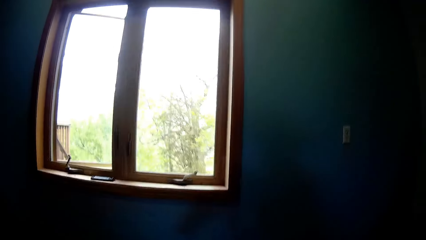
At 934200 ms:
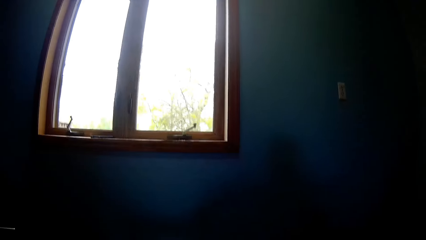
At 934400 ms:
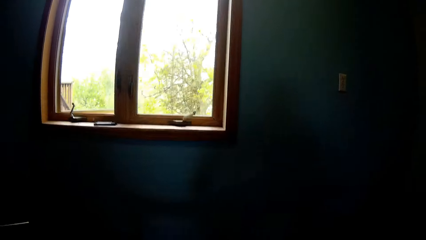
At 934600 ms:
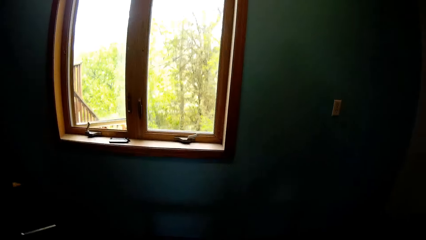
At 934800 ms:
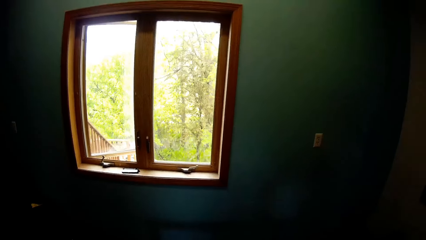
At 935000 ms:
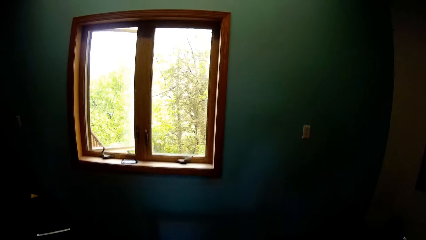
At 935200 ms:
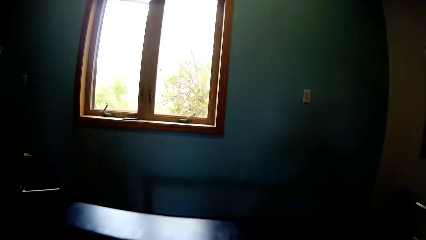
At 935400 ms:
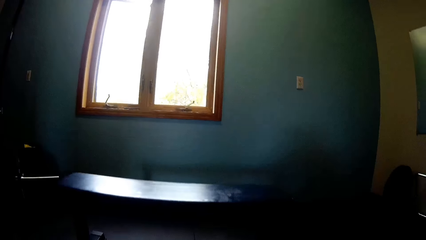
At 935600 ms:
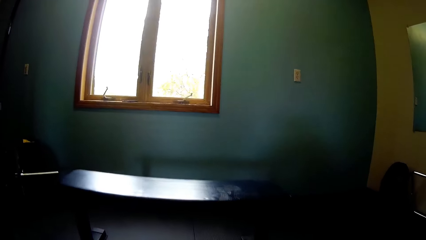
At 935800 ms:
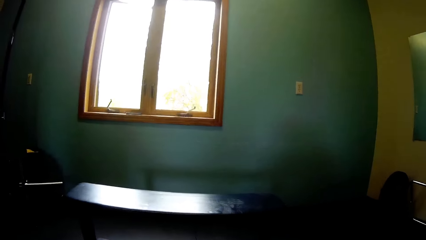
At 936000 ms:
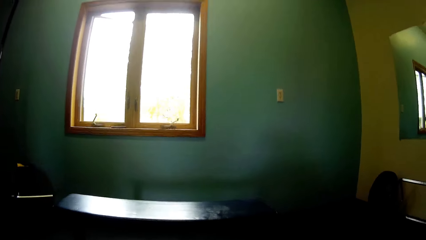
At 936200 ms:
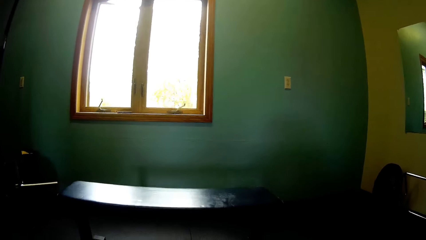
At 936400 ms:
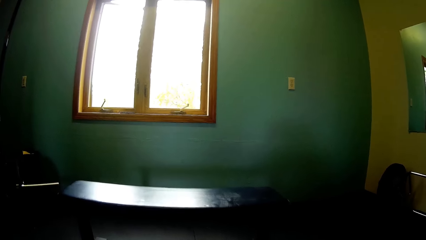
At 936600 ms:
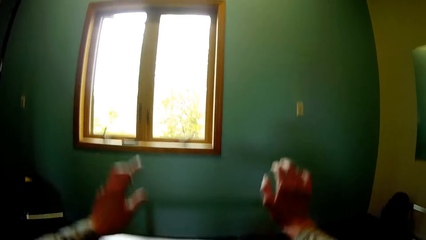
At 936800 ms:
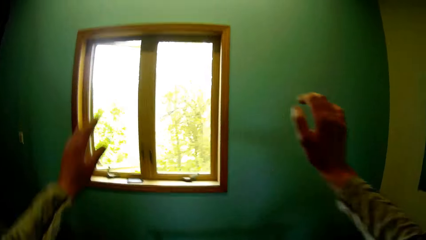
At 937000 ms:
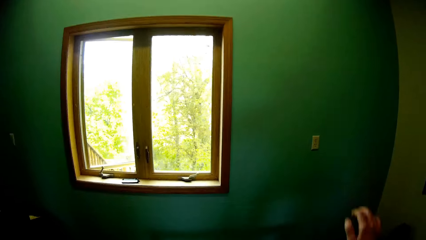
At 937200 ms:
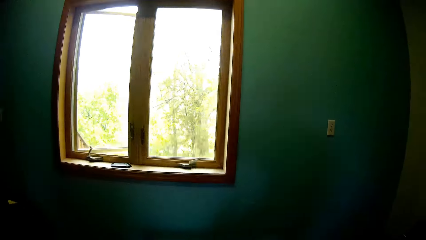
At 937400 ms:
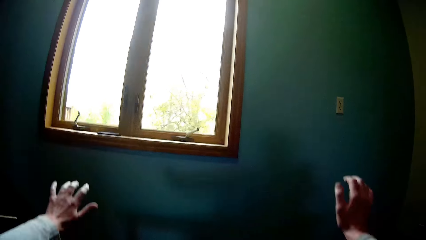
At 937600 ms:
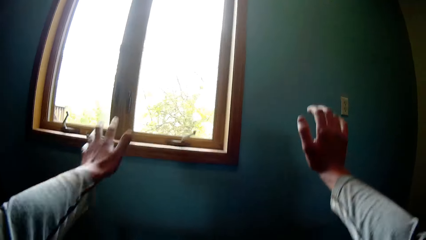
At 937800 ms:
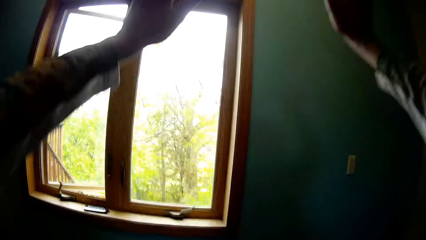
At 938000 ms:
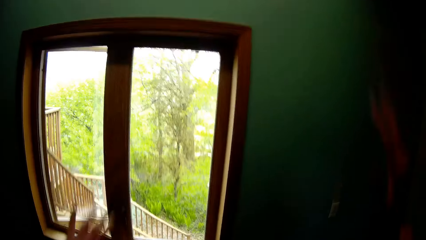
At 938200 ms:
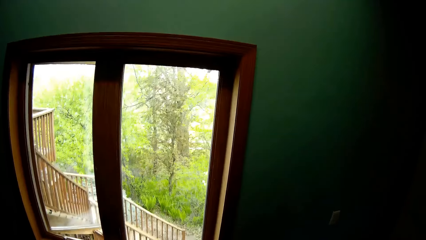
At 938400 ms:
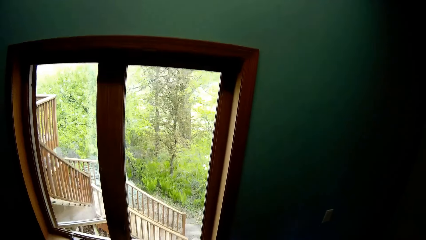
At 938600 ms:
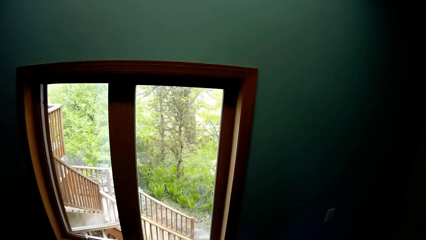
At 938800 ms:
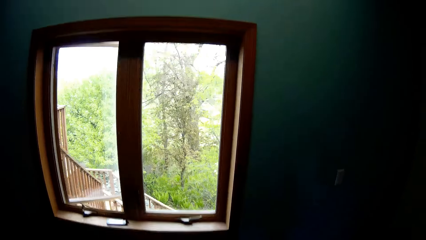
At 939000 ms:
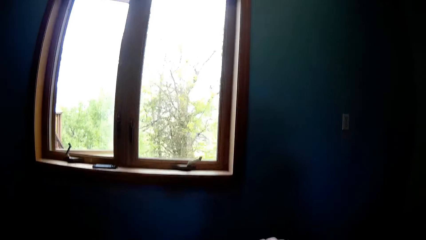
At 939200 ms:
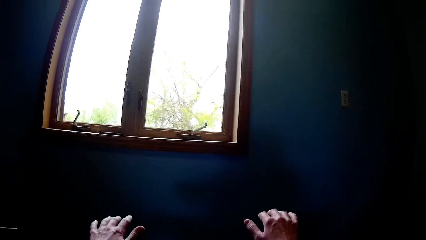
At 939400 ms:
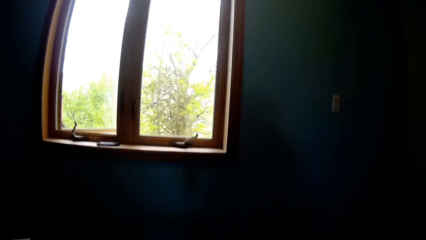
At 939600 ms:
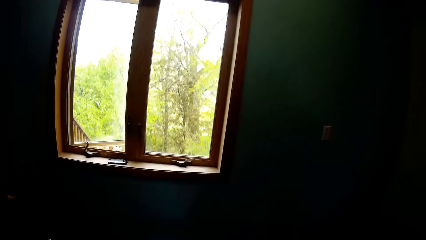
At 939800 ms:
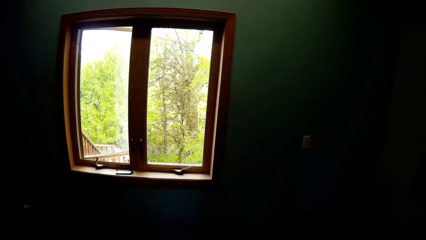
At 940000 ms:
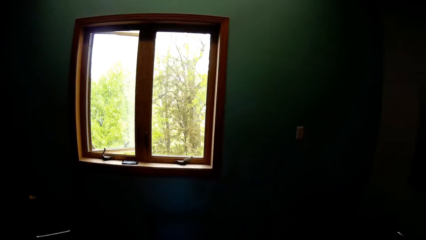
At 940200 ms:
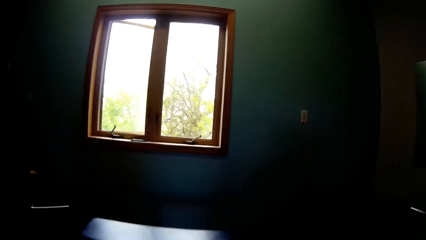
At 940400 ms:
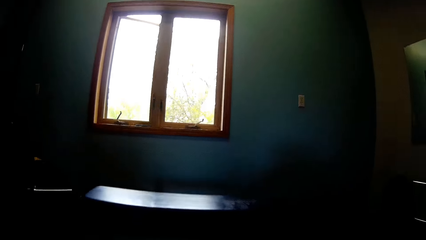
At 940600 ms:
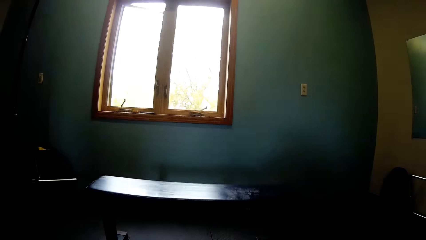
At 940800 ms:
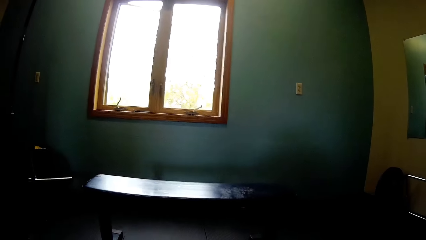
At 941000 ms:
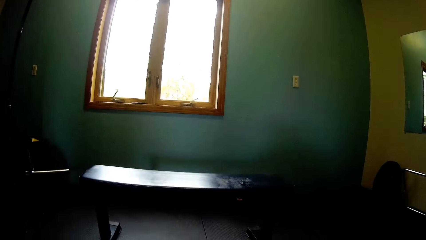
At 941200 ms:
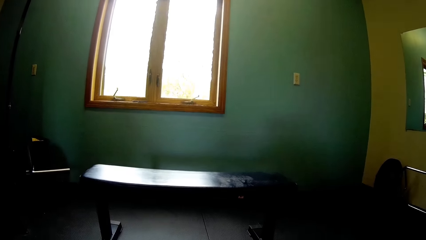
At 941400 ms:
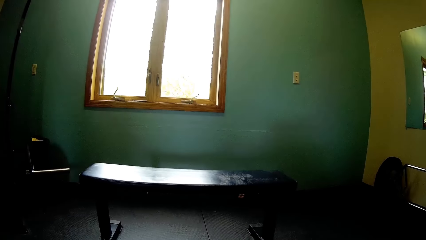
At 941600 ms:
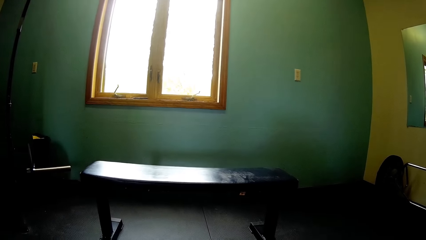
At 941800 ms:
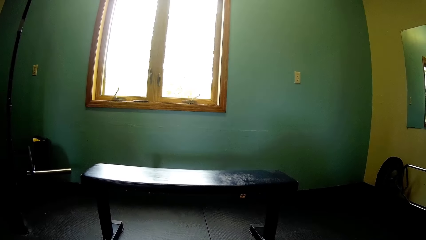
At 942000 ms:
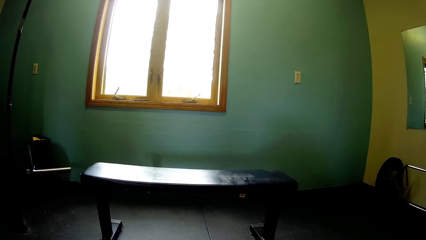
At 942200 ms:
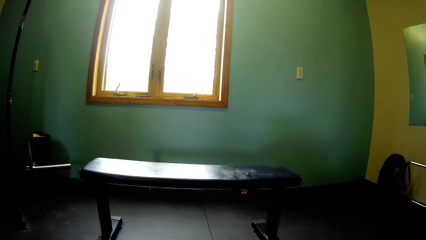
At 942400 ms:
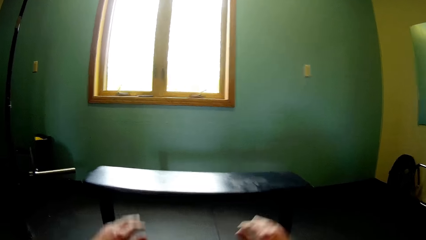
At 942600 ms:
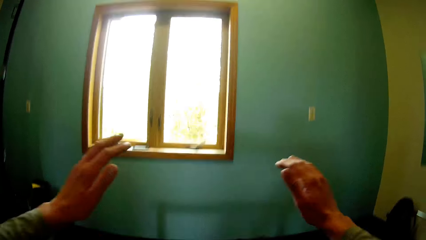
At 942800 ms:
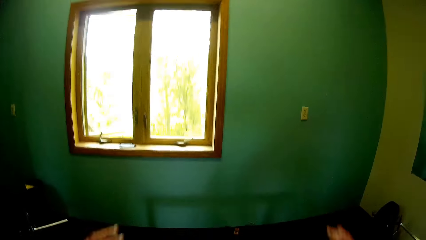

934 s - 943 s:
The camera wearer jumps in a squatting position. They exercise.

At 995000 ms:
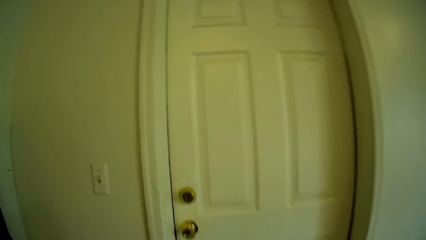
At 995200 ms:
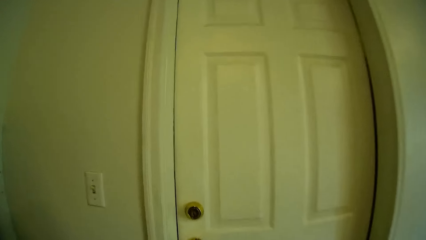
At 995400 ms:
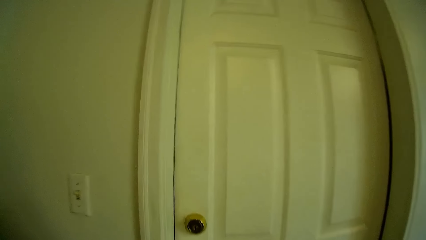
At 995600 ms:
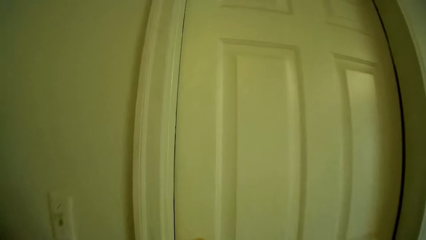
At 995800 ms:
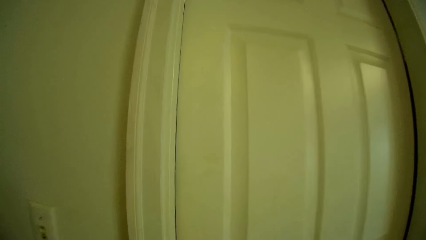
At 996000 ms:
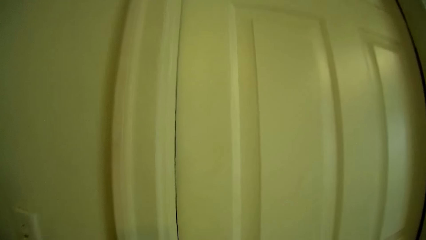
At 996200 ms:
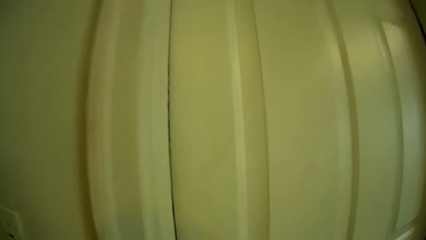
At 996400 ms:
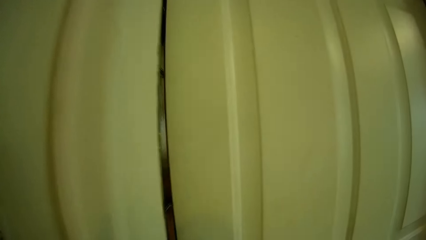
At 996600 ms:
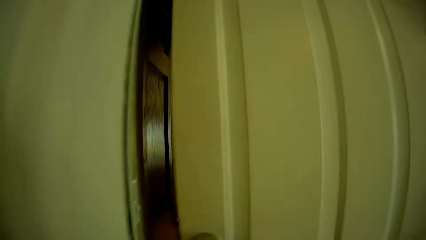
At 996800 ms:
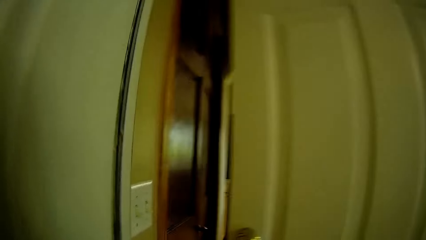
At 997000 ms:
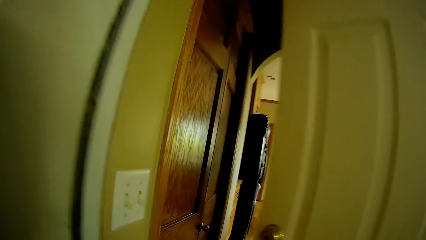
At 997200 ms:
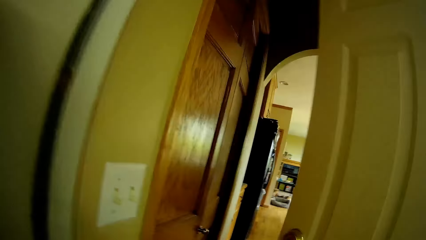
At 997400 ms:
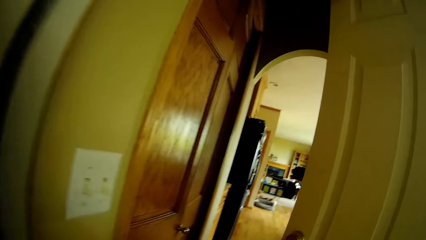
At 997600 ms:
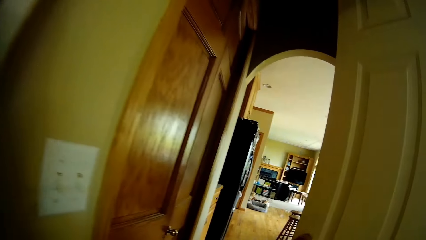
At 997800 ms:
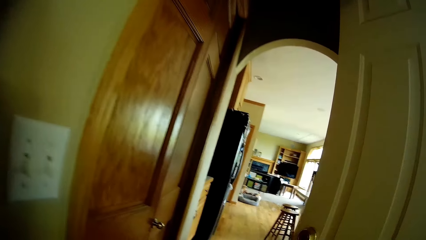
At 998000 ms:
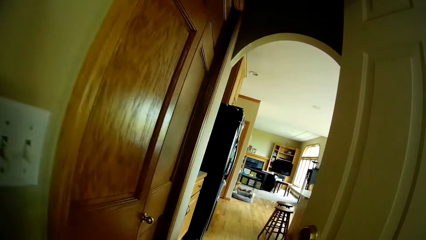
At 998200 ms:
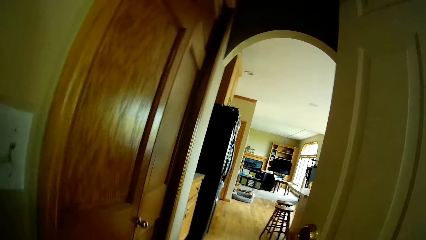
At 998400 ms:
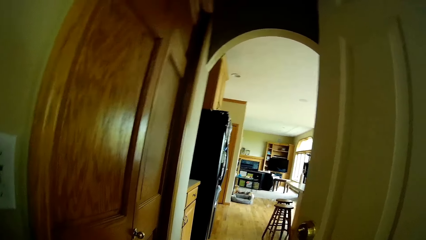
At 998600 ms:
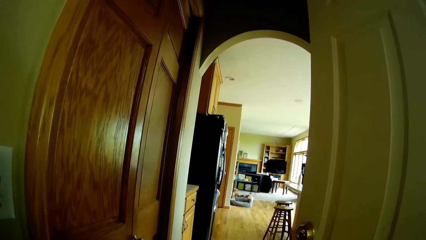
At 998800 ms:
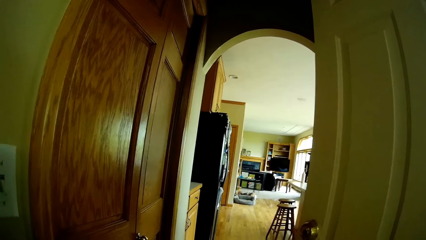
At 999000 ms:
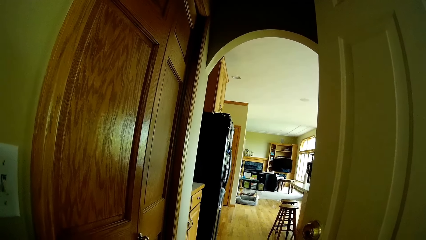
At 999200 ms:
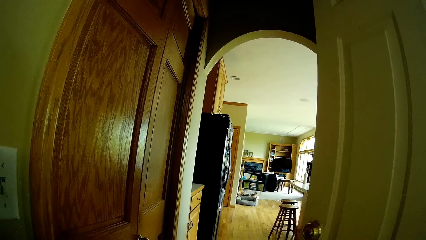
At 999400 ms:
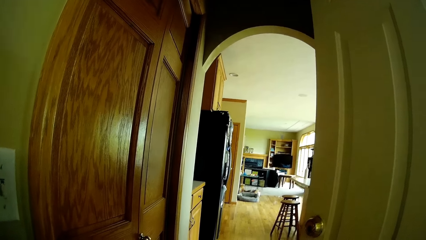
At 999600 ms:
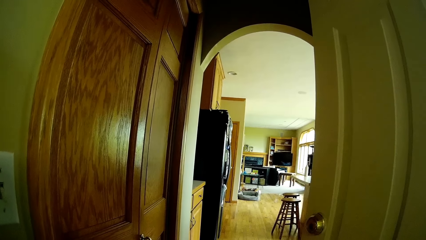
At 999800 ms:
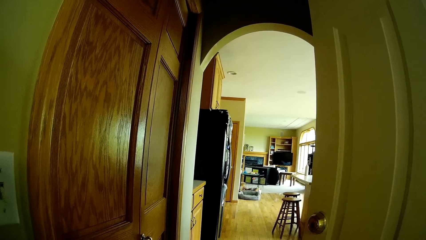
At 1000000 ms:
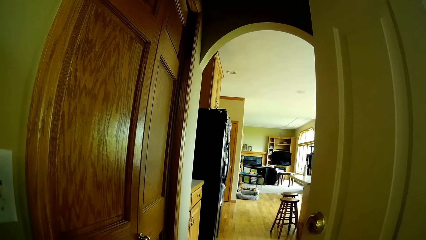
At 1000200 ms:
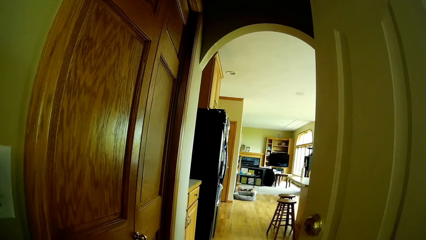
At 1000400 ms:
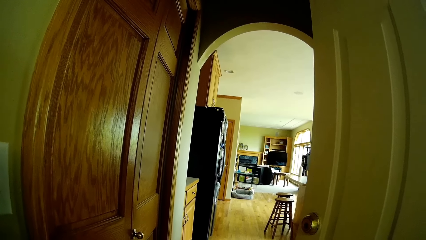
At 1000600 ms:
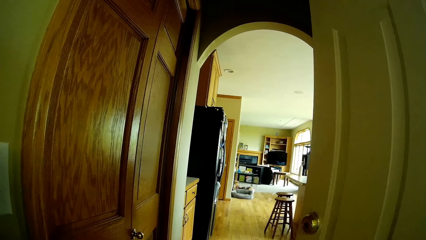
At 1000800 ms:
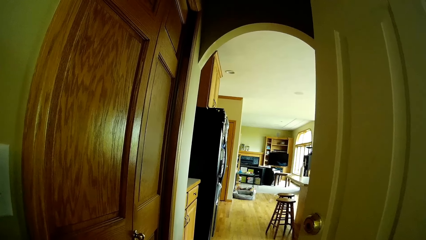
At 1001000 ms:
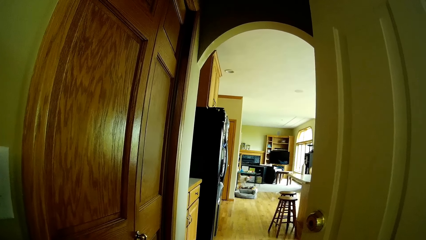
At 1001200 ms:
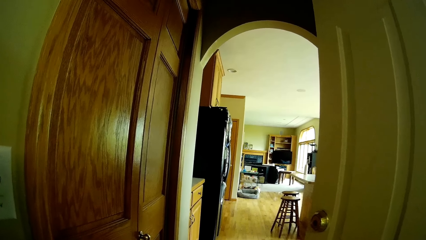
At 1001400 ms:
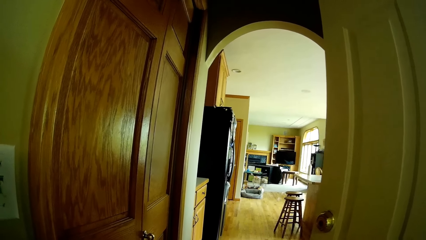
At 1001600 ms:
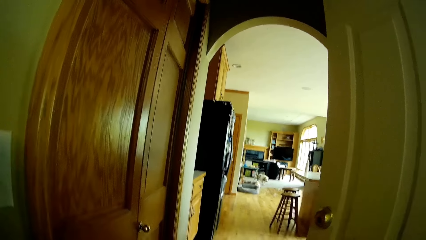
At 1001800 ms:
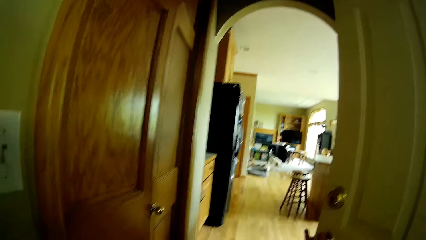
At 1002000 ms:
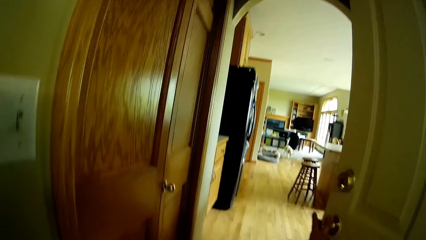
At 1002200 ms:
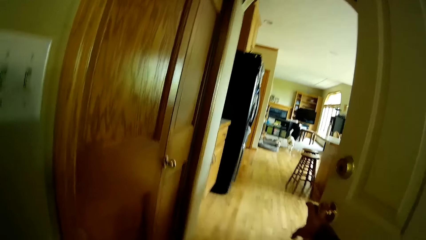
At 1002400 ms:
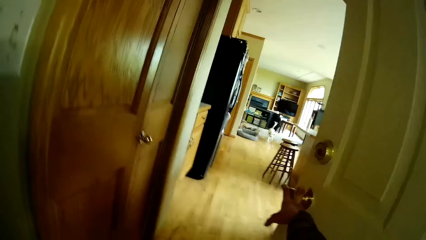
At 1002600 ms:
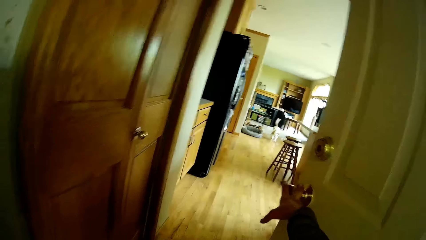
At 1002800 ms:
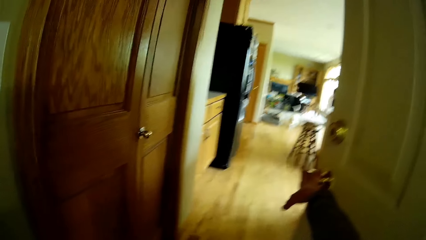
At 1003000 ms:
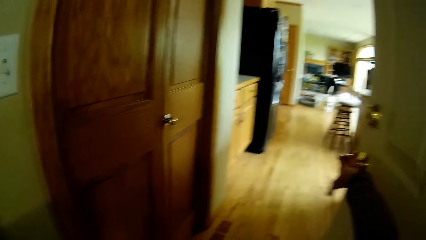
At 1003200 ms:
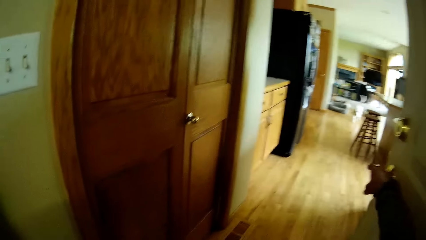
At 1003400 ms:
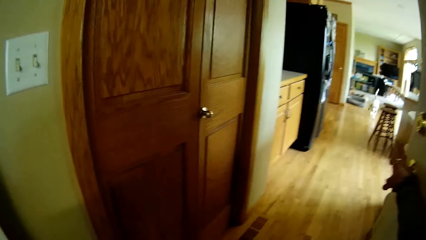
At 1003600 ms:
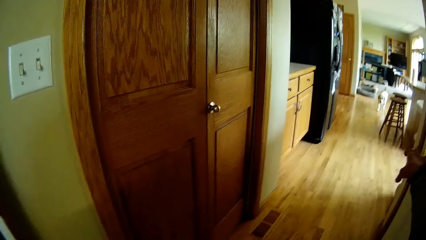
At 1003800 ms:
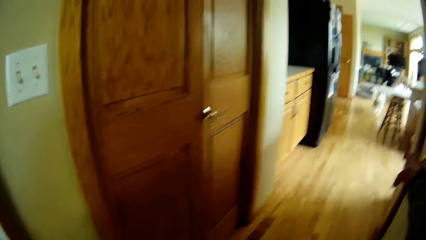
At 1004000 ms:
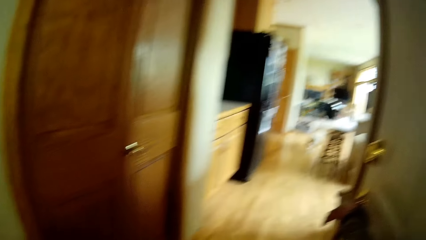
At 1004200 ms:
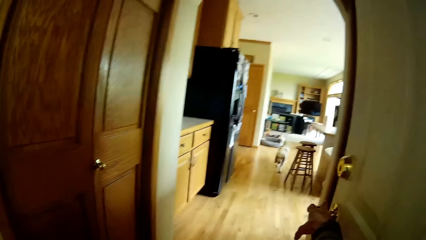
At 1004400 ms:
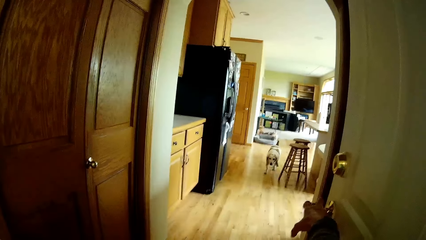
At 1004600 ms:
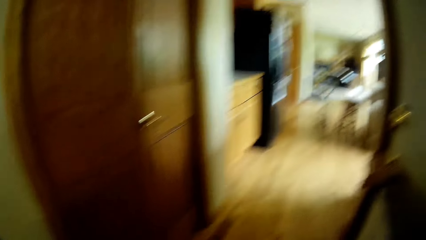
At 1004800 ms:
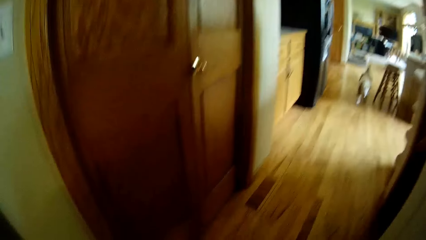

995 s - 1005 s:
The camera wearer opens the door of the gym with her right hand. She walks in the dog. She holds the door with her right hand.
